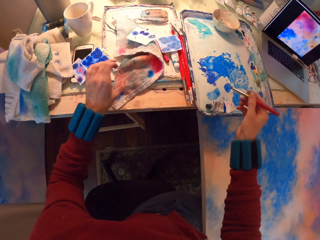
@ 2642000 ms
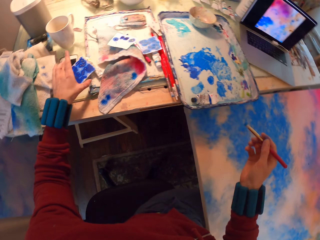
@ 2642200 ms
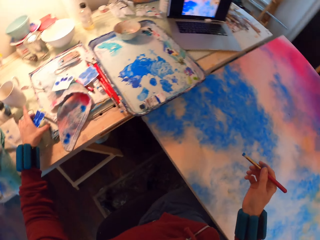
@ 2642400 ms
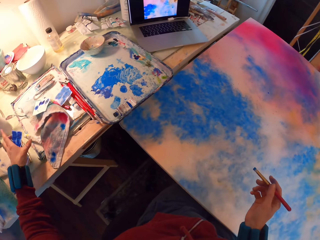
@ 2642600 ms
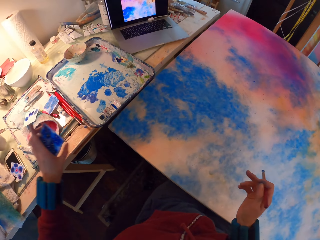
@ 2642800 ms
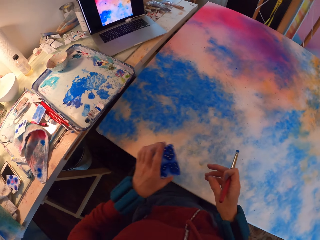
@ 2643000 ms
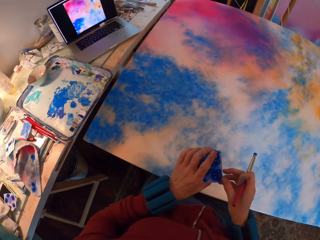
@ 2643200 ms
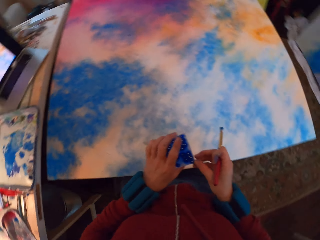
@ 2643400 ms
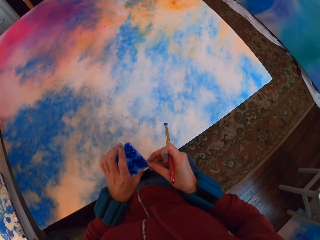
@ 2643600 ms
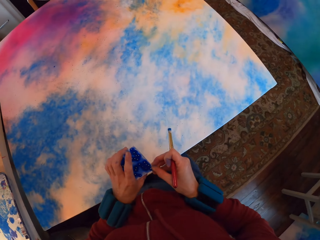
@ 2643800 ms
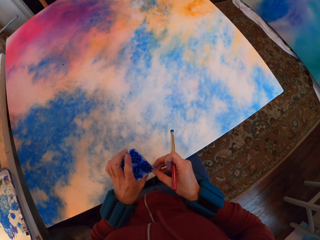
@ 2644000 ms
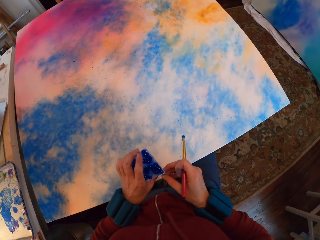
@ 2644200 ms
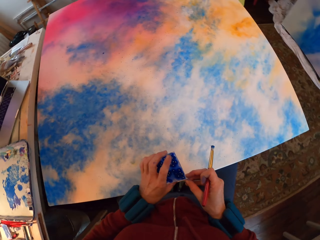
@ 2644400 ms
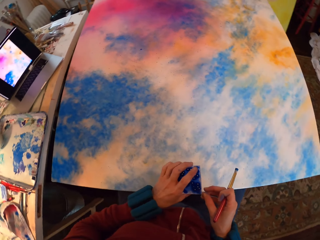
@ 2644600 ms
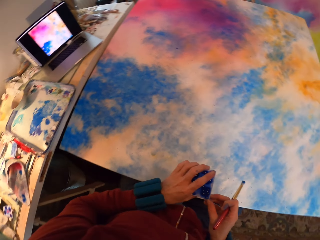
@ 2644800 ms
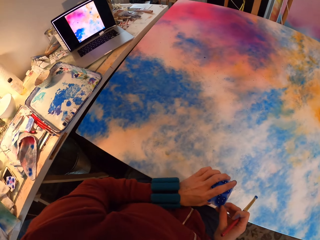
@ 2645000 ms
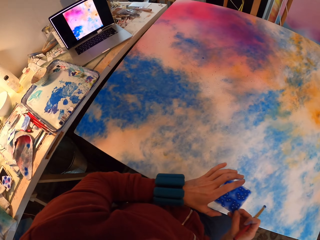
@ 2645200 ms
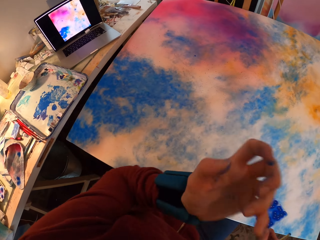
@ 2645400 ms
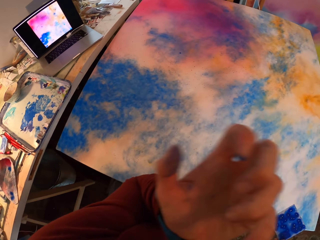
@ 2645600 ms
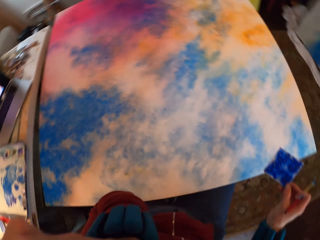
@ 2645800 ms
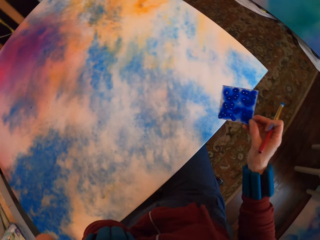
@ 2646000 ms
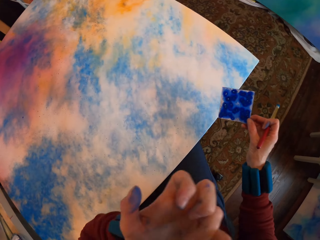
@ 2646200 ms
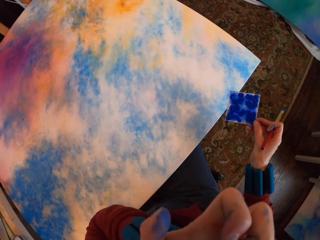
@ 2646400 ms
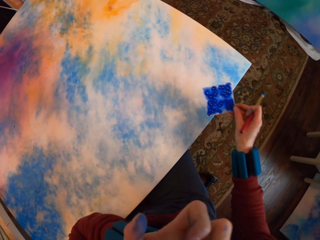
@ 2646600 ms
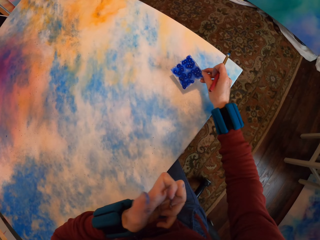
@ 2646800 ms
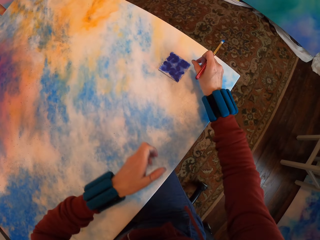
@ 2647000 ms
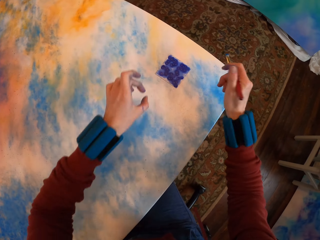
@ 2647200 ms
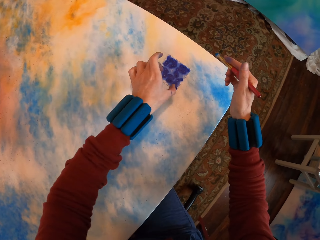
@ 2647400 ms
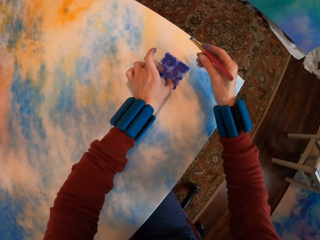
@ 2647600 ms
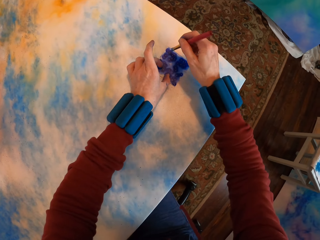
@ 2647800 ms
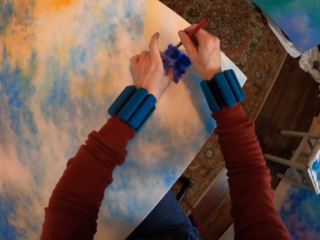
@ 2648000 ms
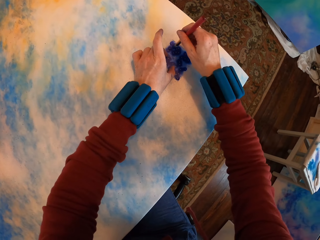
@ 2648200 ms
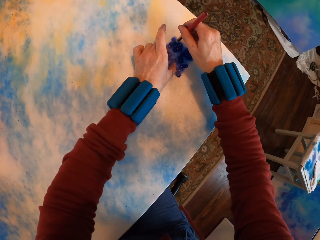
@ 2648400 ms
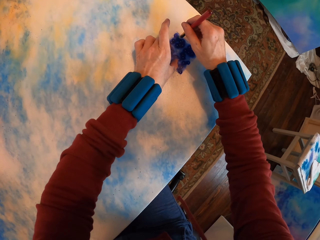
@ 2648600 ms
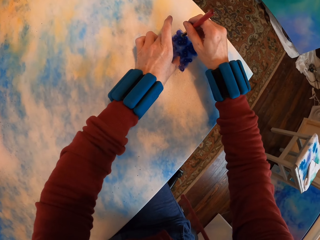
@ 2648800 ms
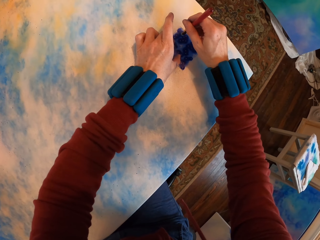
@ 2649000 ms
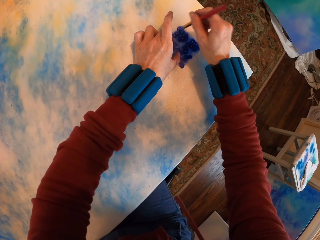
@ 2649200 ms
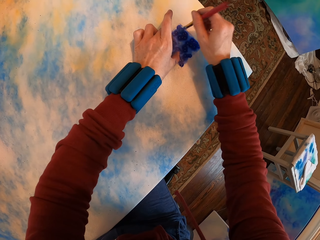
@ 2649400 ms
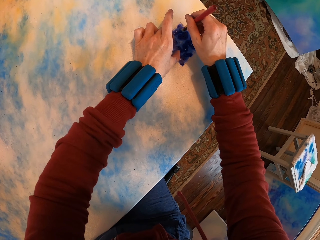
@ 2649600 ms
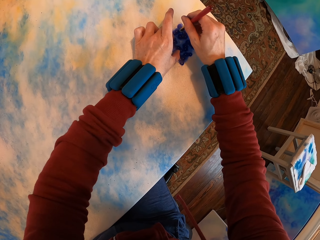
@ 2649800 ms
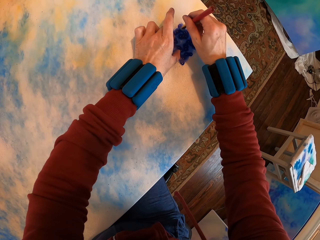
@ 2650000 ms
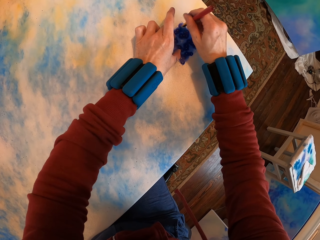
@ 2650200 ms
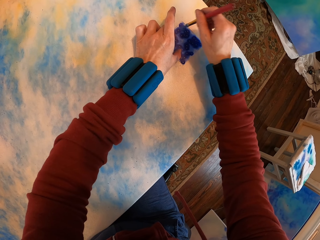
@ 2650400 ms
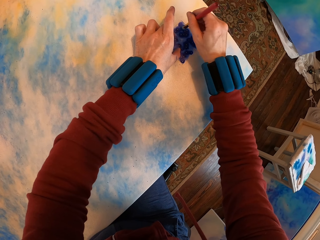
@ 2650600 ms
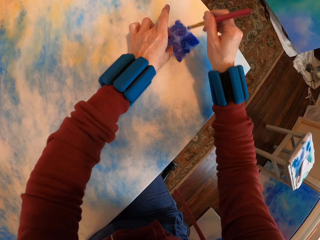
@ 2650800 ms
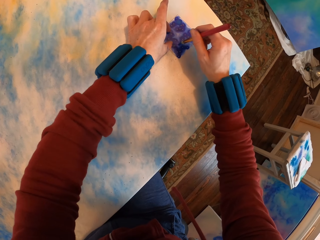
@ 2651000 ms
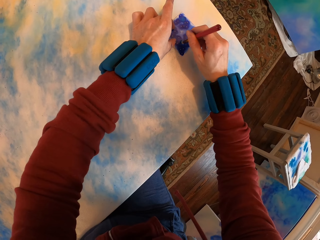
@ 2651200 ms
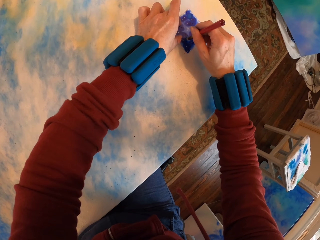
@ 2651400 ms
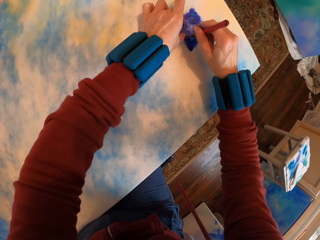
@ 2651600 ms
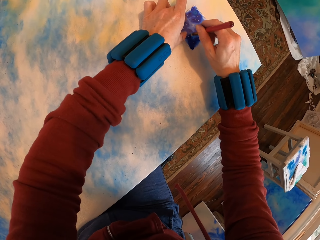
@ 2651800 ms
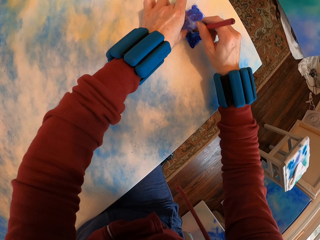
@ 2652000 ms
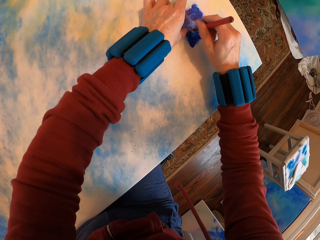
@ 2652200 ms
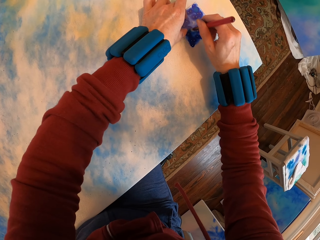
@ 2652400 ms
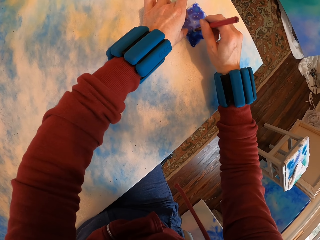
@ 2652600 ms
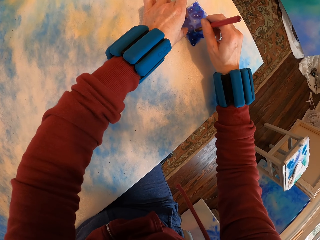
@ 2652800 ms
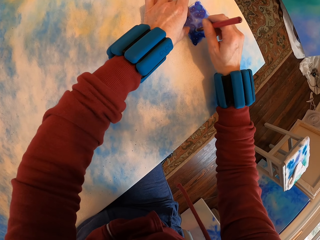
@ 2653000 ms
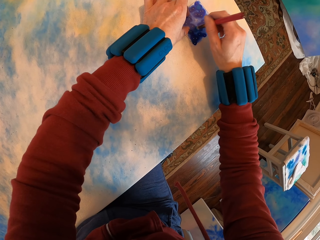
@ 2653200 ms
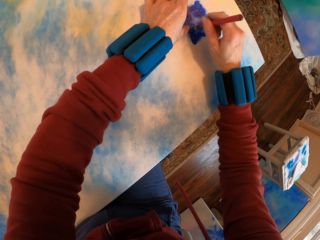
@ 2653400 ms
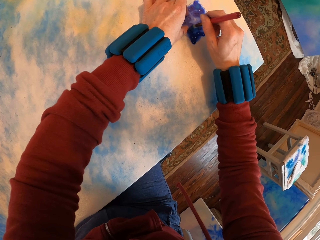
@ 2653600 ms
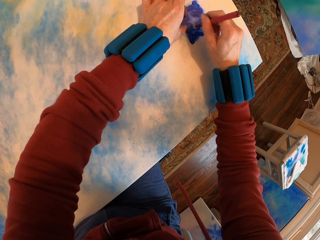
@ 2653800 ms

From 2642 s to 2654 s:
The camera wearer picks up the watercolor paper from the table. They place the paper on the canvas. They press the watercolor paper with a brush on the painting. They paint the canvas.

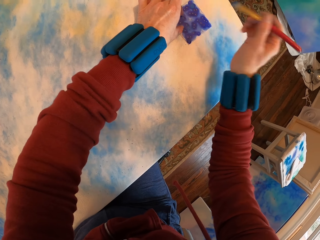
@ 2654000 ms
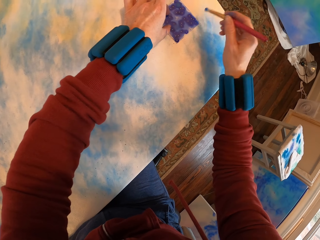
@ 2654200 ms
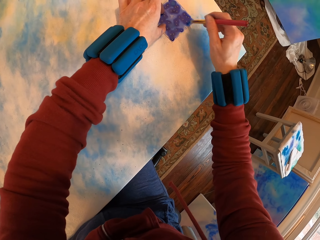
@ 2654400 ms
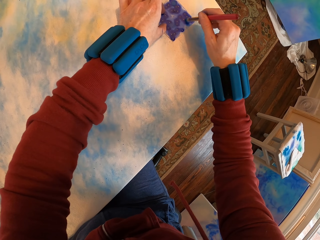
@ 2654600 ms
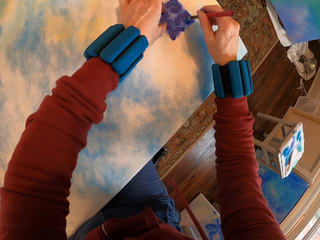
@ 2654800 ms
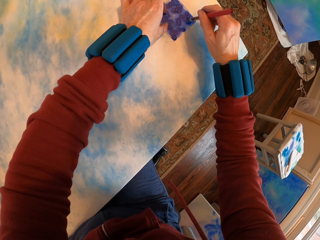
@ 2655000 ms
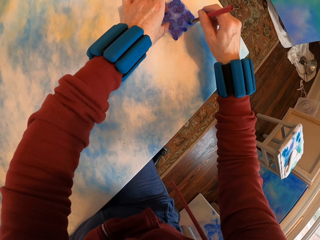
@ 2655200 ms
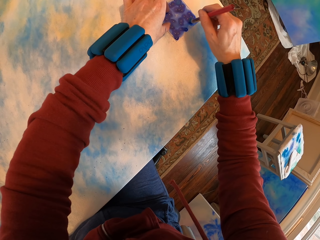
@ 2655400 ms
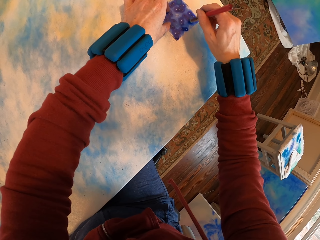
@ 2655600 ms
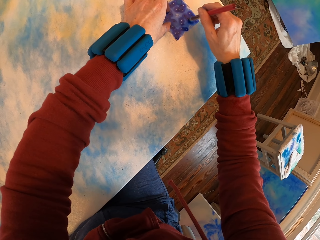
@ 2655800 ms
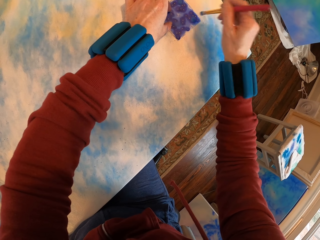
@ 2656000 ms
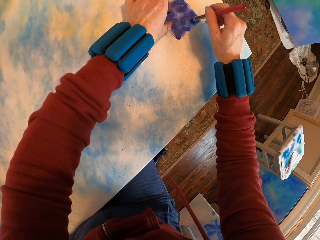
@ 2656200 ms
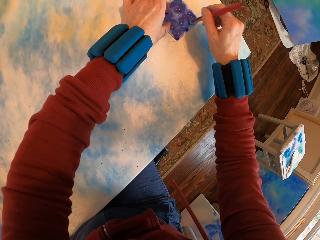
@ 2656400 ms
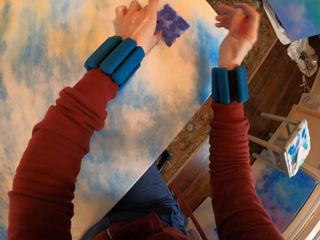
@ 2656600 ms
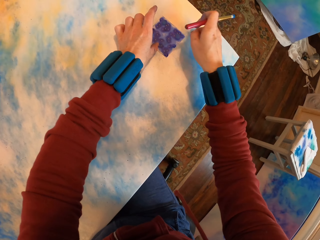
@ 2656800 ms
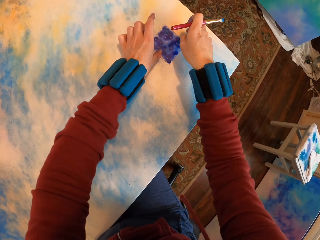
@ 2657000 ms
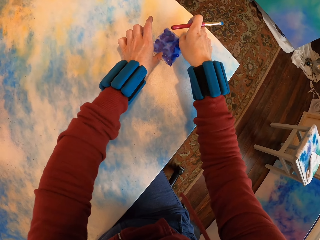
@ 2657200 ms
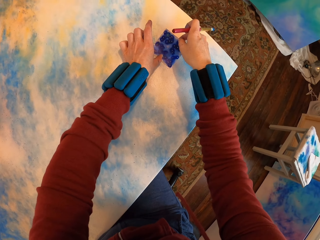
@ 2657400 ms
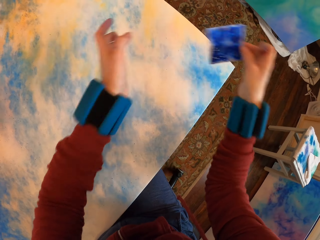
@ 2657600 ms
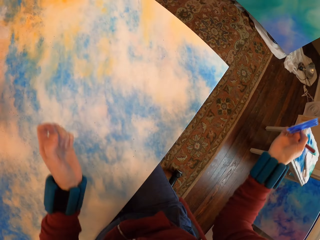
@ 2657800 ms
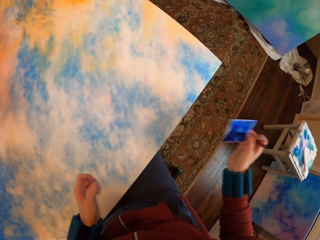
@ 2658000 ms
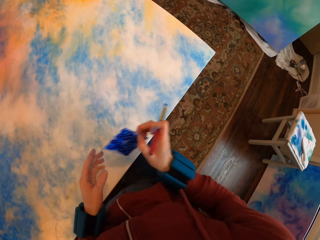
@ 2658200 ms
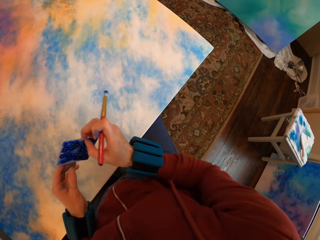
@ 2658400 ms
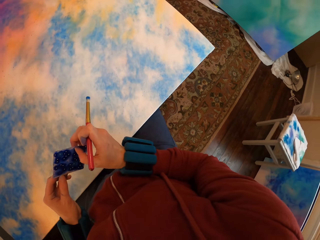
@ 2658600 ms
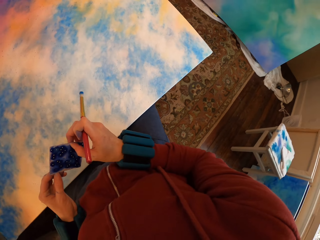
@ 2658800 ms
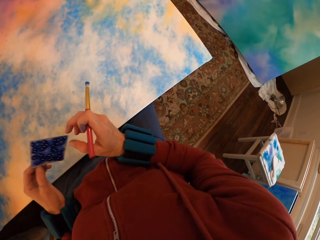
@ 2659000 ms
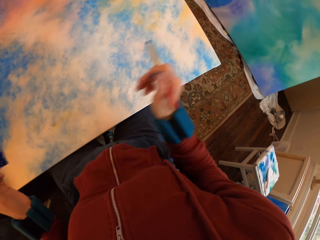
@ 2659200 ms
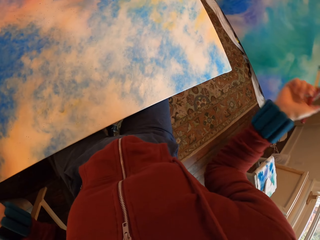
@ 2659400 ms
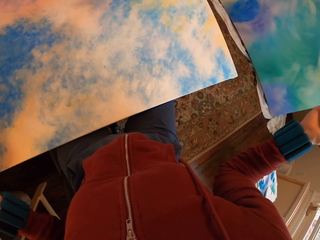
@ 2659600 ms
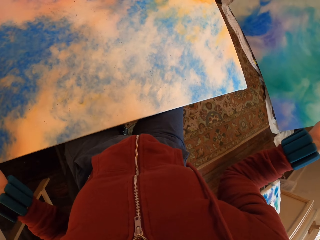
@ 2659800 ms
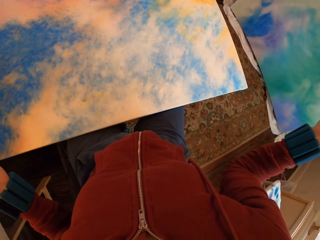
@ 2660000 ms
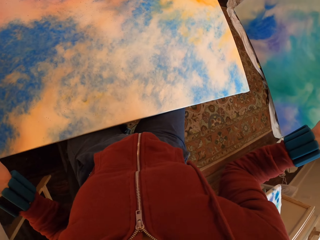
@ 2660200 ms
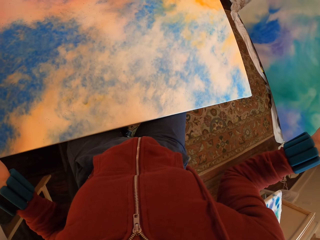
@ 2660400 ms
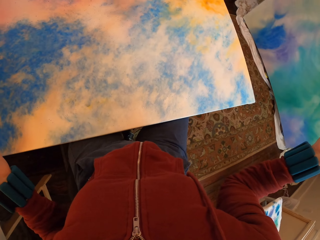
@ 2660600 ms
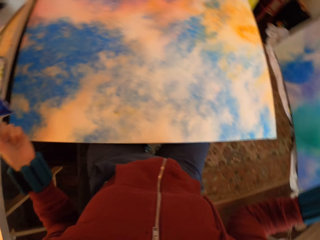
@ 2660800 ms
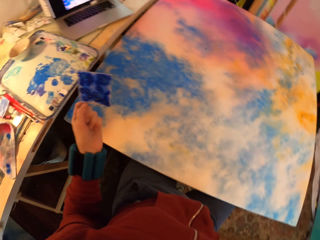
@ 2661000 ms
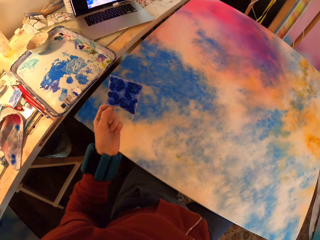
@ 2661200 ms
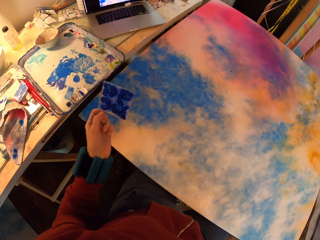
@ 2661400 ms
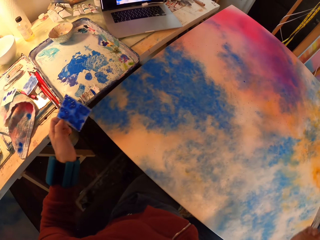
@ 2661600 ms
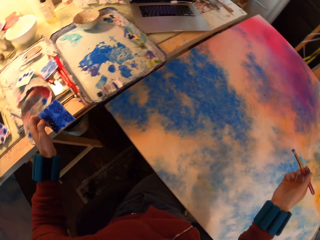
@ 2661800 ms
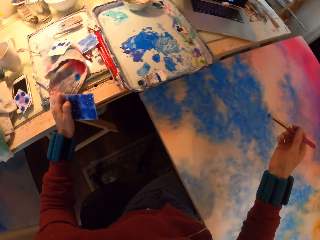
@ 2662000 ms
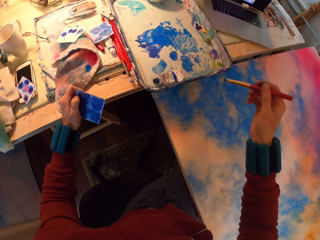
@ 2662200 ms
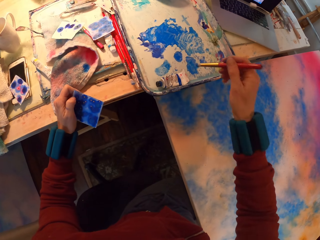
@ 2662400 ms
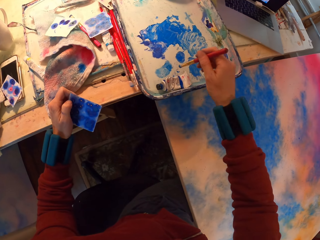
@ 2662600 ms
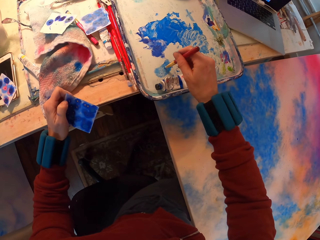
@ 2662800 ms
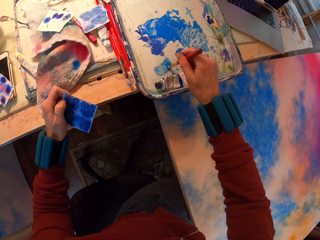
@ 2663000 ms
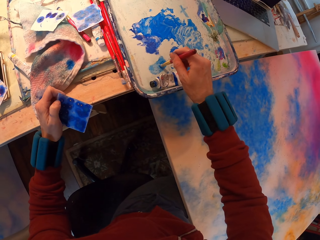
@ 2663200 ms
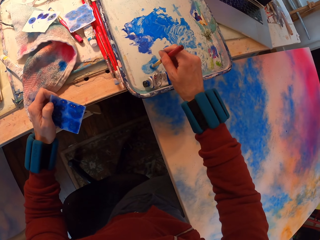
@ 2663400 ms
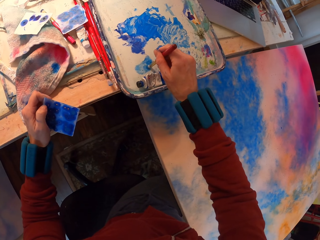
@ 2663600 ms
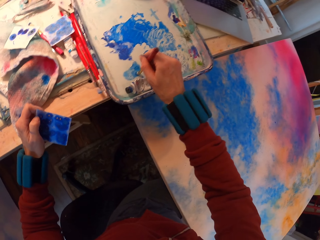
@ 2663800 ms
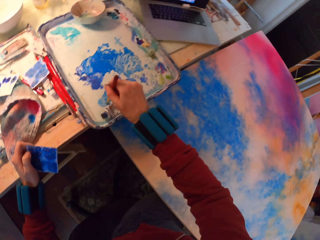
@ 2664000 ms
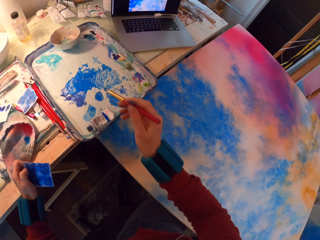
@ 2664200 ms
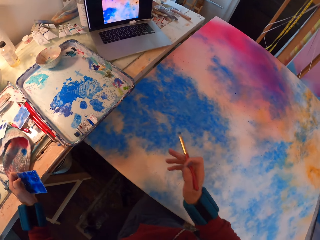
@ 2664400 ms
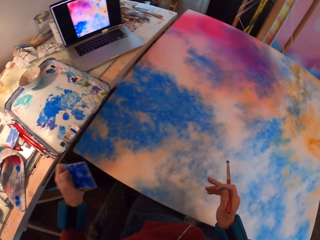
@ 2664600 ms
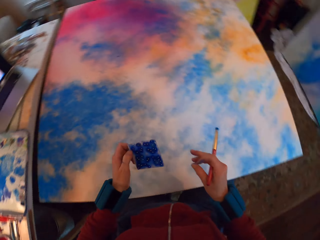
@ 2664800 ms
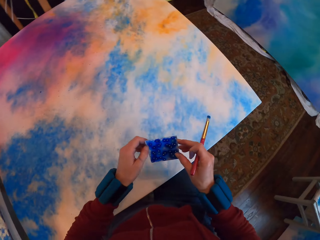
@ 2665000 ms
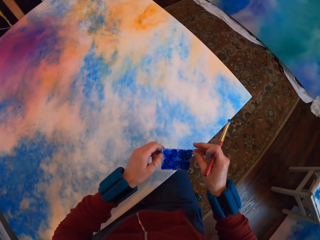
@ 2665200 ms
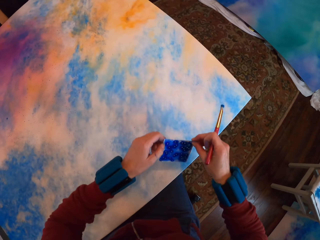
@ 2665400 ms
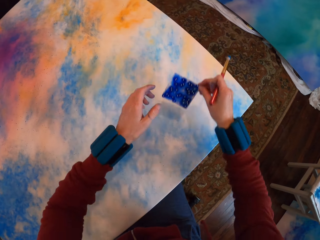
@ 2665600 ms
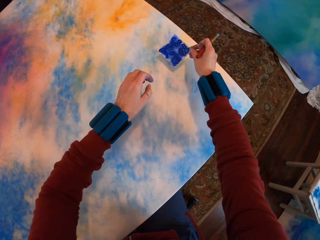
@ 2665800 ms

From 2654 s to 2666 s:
The camera wearer lifts the paper. They rub paint with a brush on the tray.
